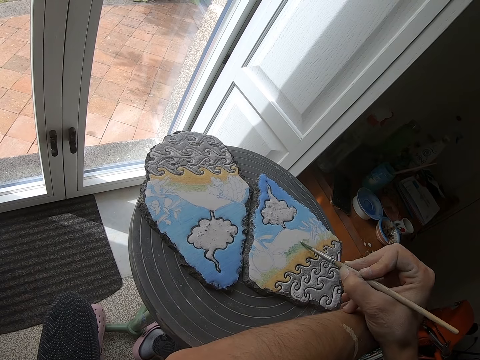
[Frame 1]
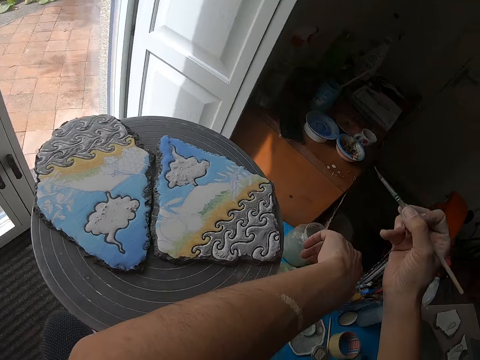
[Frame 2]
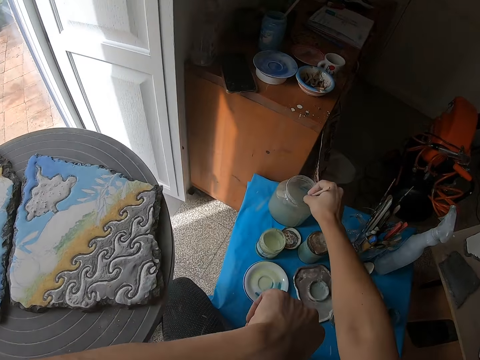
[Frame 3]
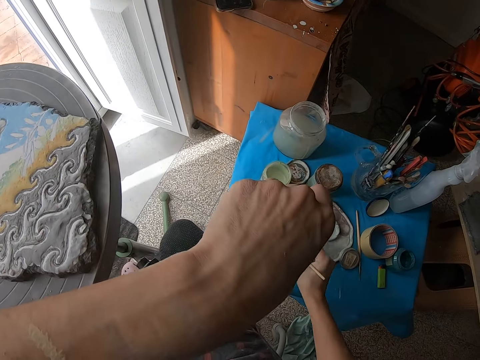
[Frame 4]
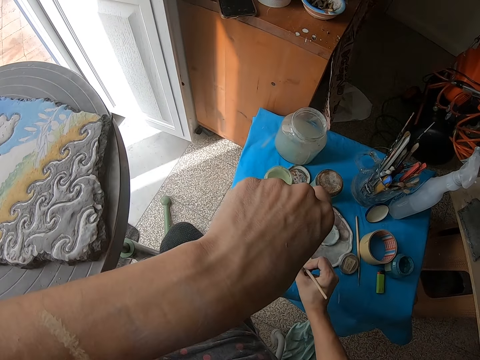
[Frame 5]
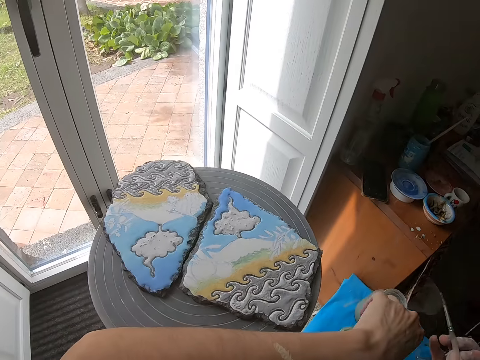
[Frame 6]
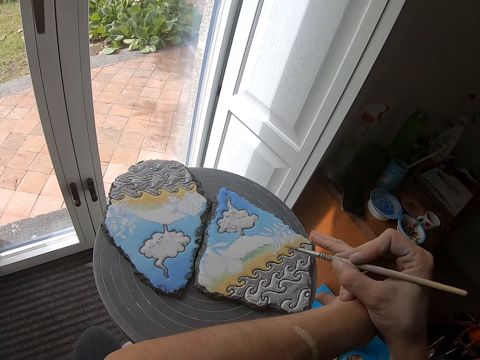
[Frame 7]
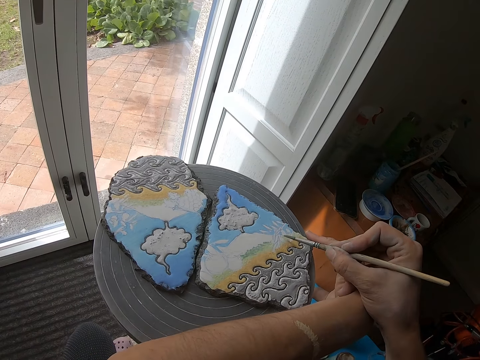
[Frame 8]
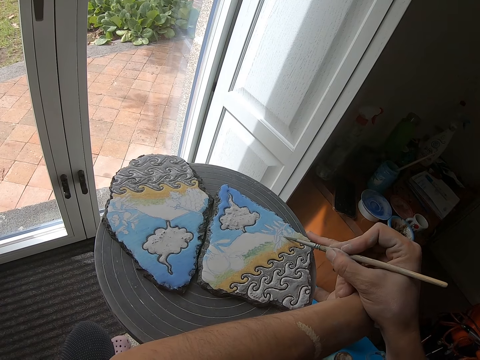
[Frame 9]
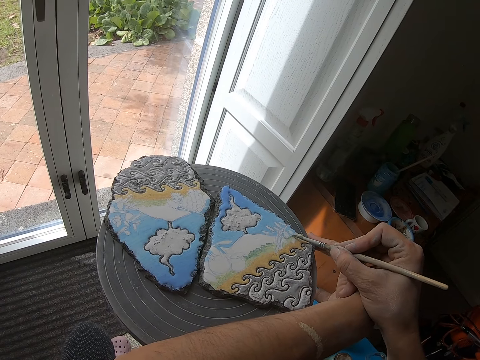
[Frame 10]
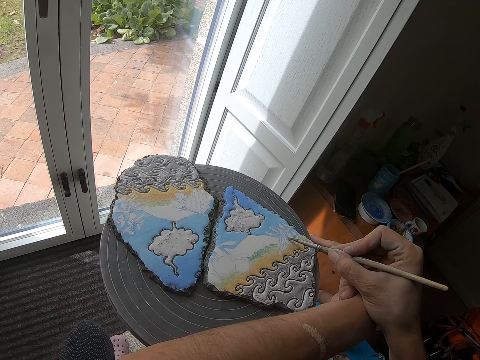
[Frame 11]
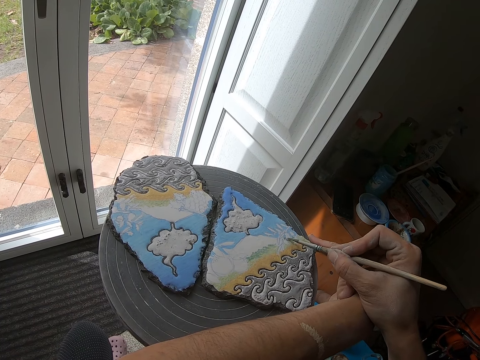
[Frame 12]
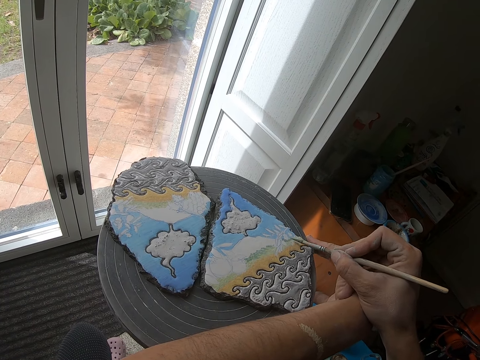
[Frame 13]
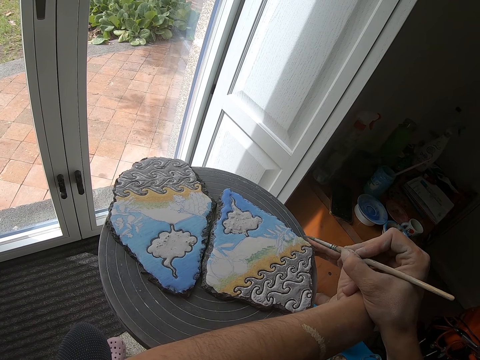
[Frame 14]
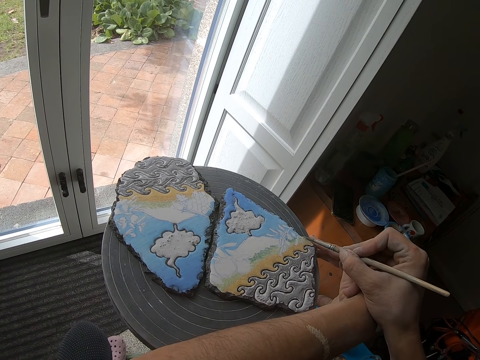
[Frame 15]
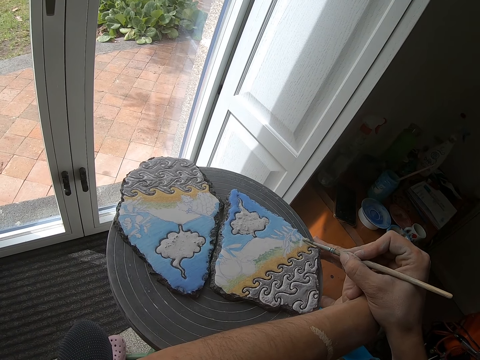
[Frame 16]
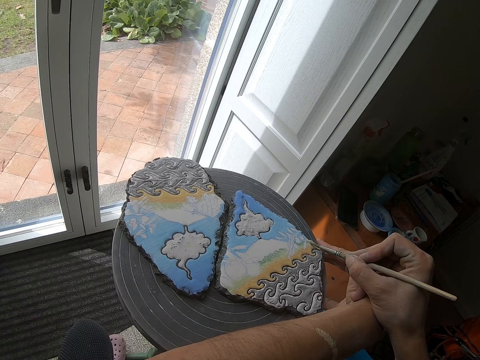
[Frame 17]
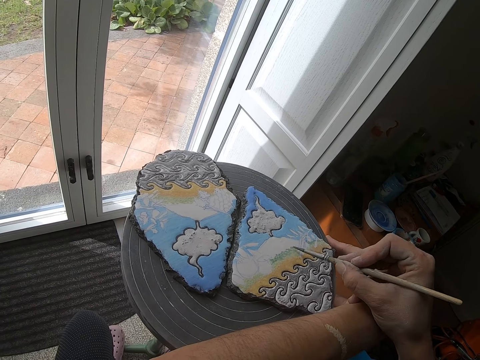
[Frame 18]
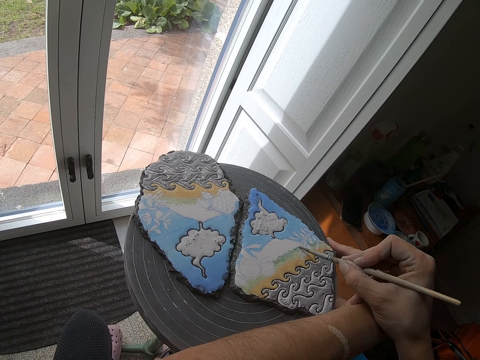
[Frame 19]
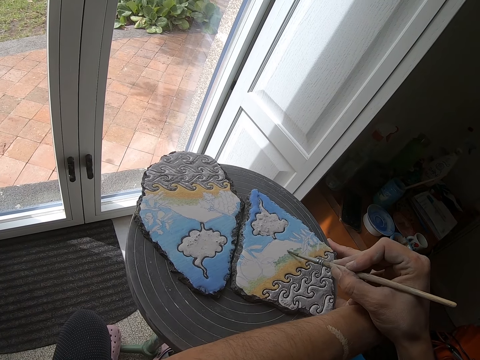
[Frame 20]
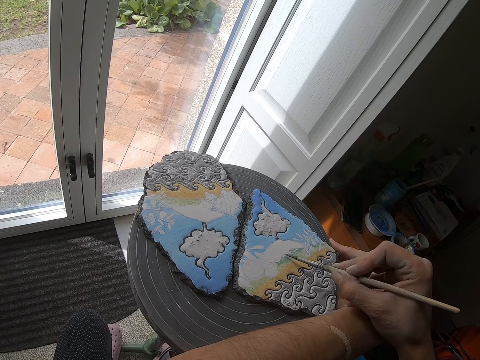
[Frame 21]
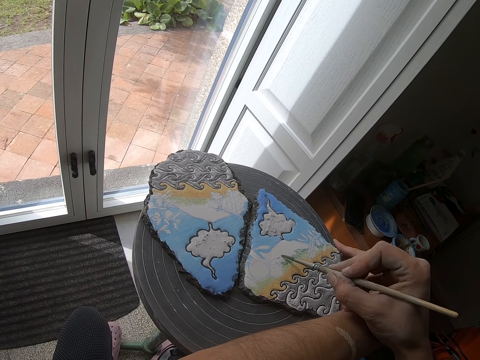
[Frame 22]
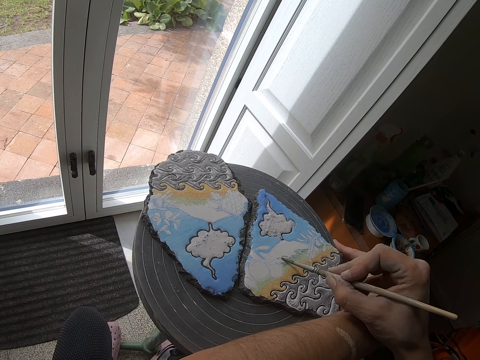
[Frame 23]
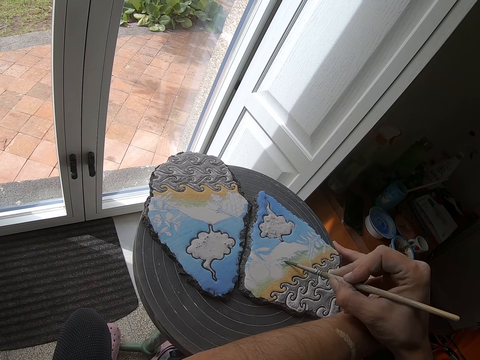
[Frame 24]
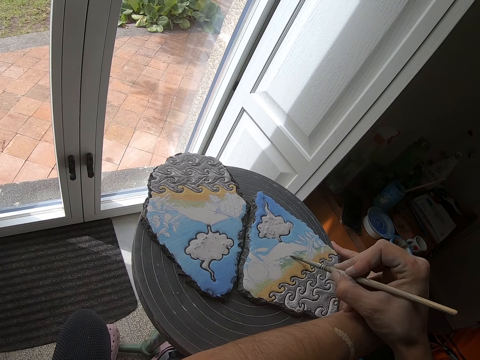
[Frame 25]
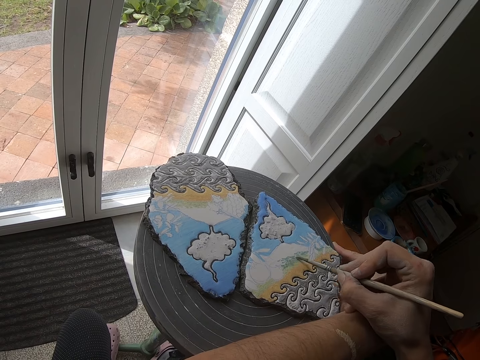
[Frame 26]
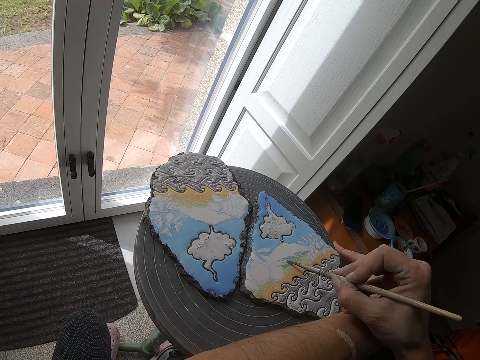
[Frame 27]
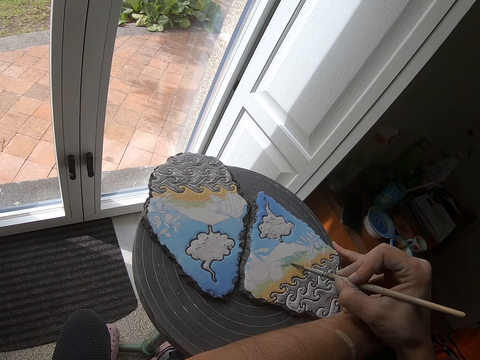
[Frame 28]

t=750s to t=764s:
The camera wearer dips the paintbrush into the water tin. They add paint from the side plate. They paint an art.

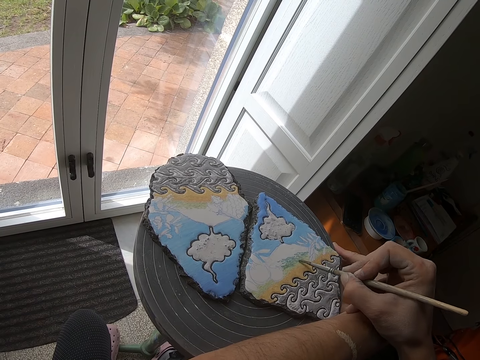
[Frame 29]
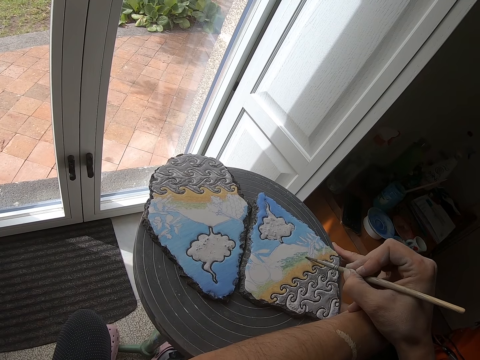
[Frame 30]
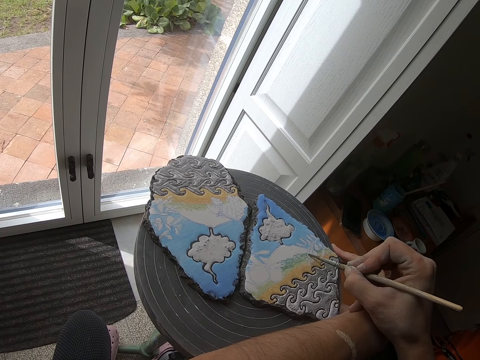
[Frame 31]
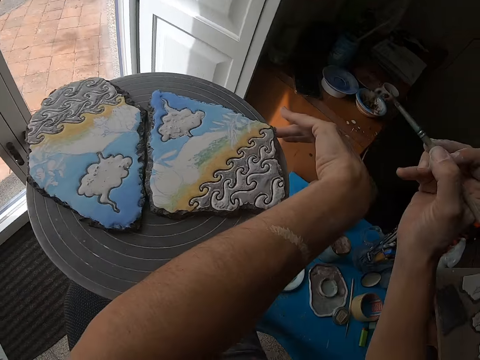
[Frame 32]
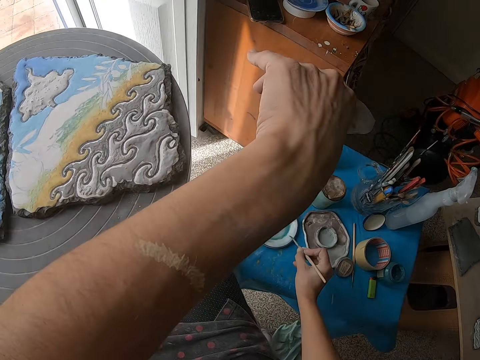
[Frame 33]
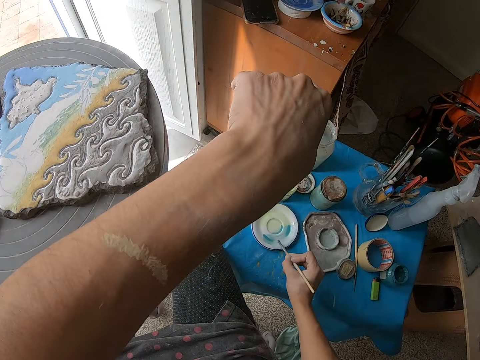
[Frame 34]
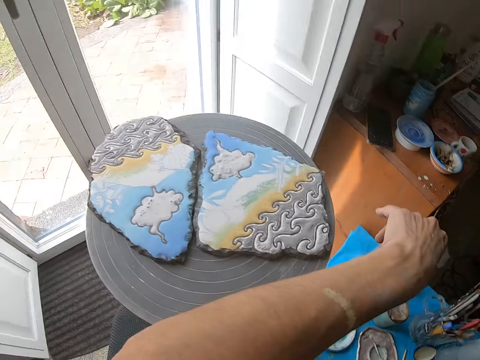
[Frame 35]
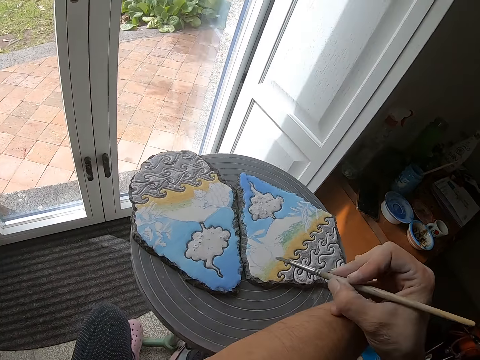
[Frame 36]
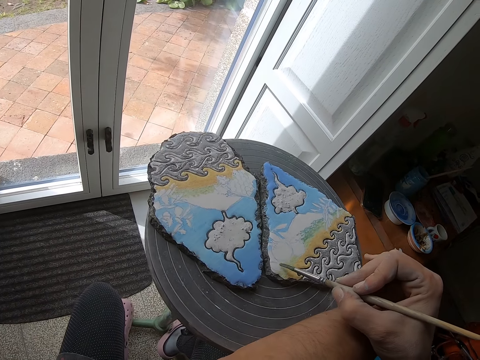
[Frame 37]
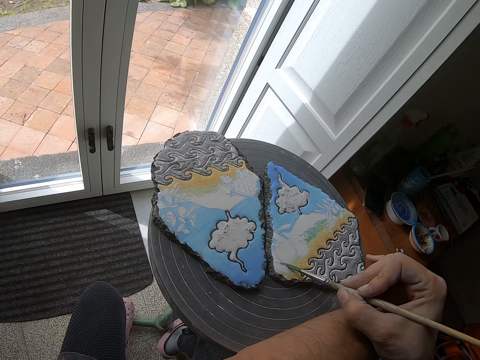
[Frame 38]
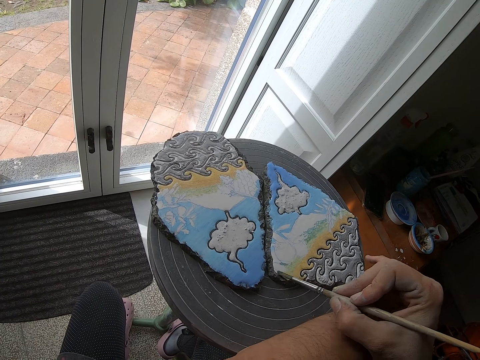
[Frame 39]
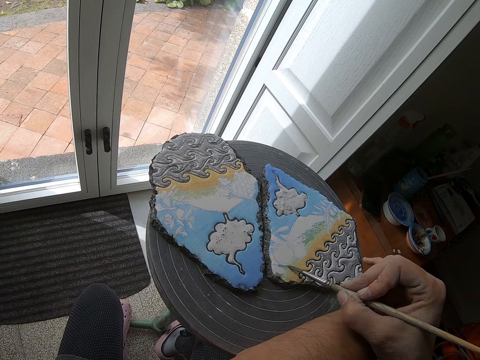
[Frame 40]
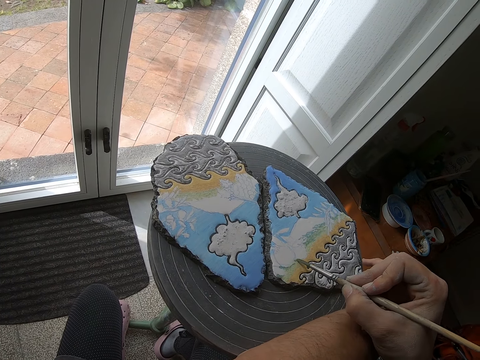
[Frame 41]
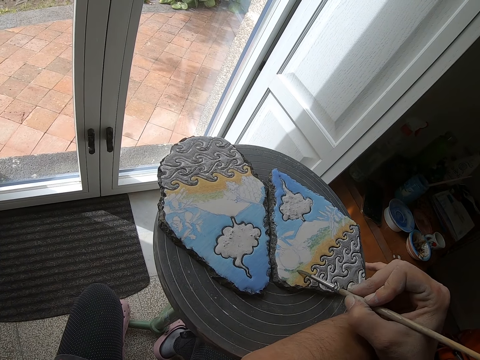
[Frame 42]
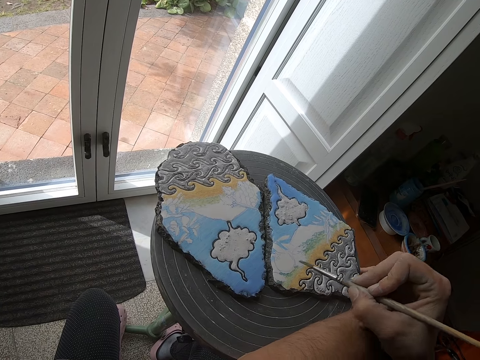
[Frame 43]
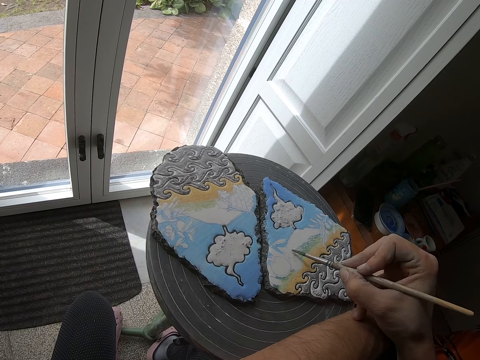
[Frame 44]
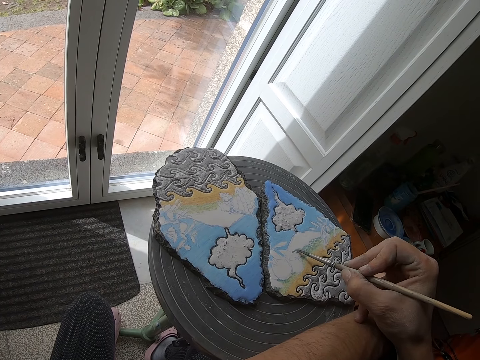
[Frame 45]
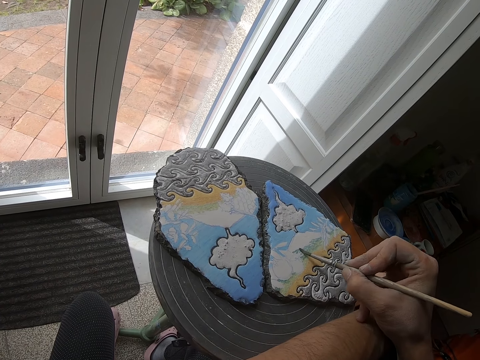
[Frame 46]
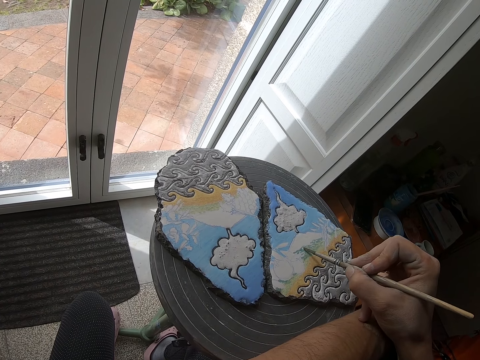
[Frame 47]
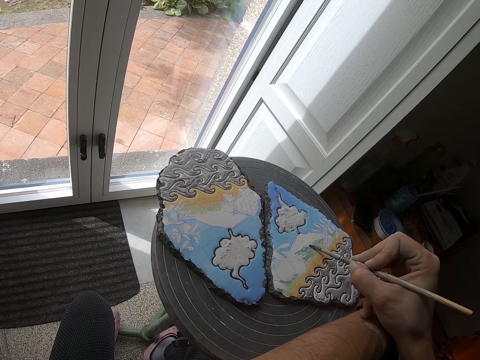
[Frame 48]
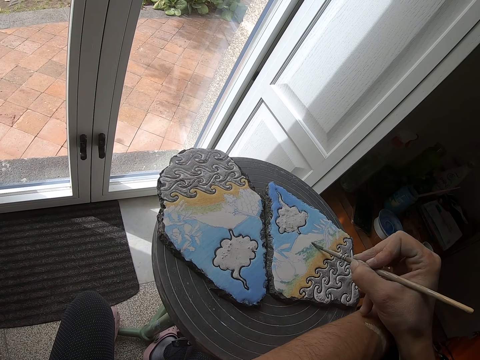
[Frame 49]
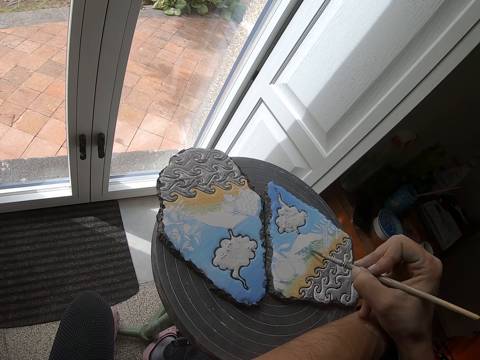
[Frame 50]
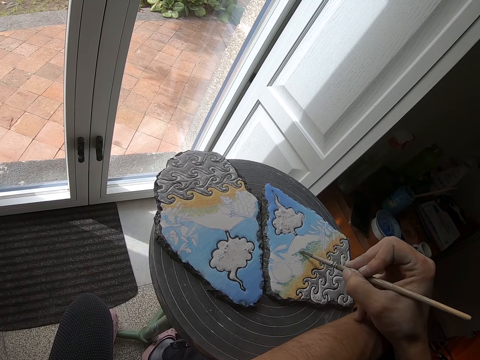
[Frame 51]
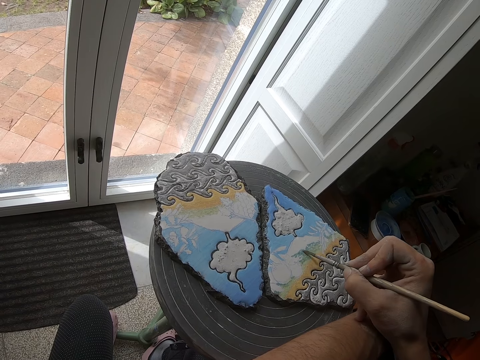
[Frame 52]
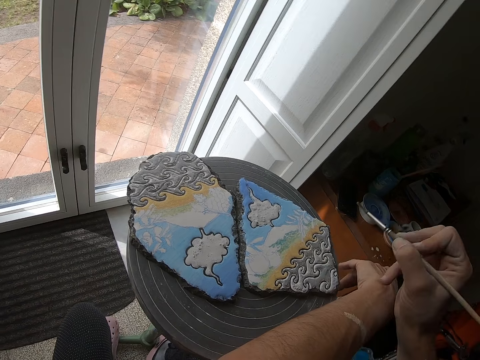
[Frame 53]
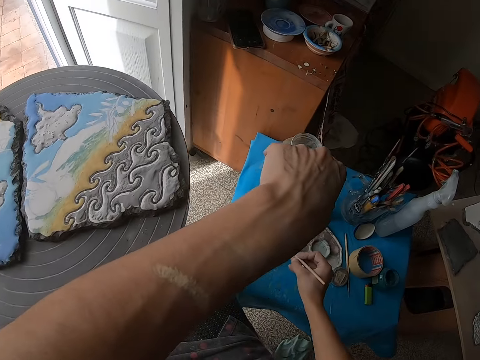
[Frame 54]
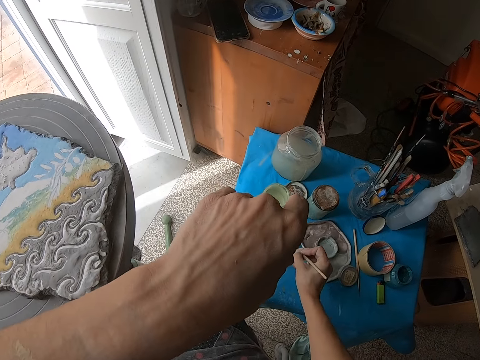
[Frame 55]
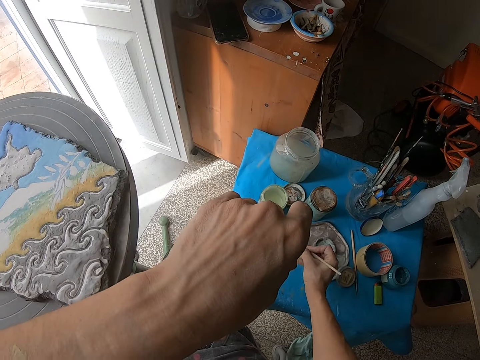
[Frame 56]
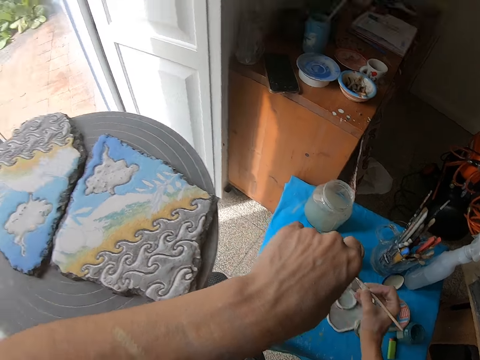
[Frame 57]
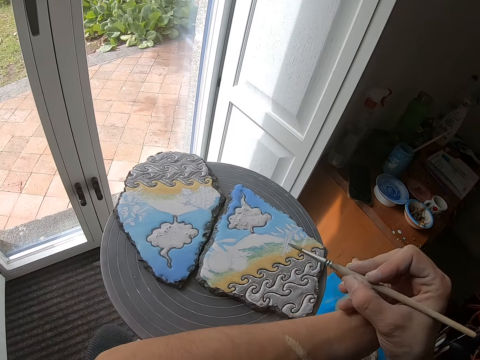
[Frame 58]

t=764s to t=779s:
The camera wearer adds paint from the side plate. They paint an art. They add paint from the side plate.
